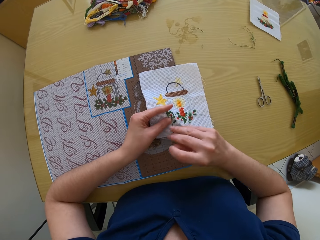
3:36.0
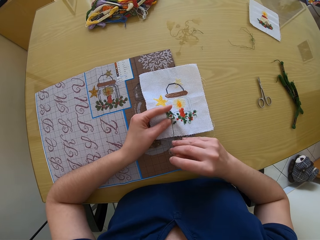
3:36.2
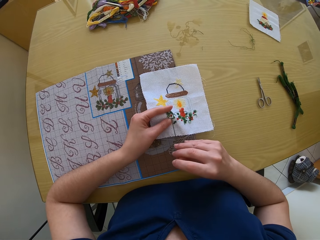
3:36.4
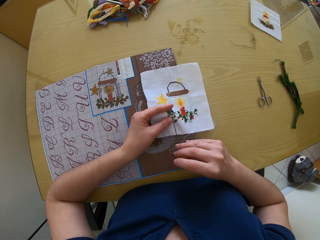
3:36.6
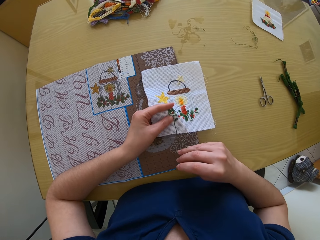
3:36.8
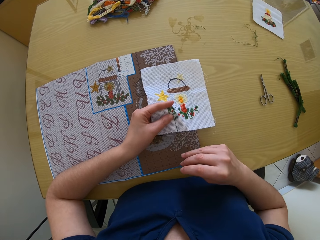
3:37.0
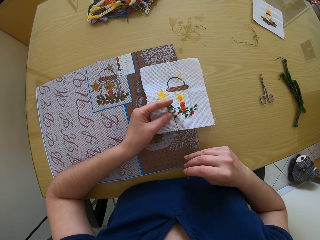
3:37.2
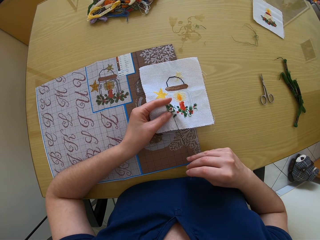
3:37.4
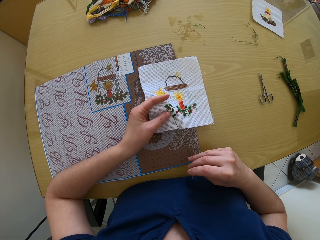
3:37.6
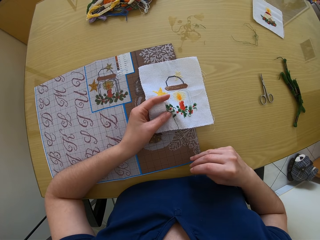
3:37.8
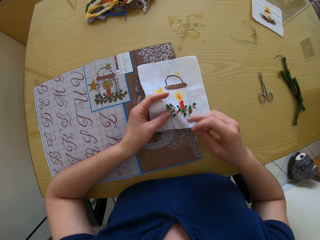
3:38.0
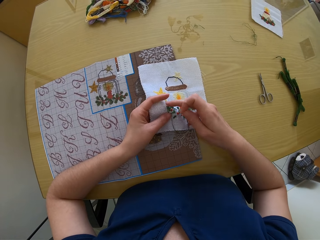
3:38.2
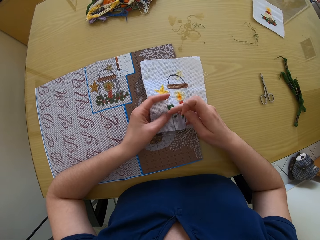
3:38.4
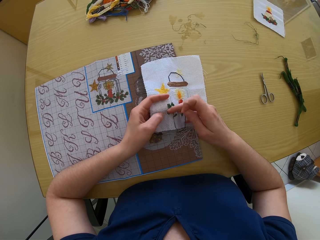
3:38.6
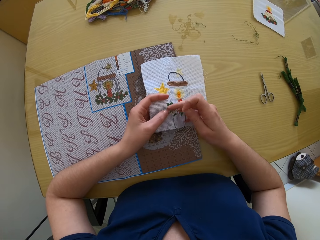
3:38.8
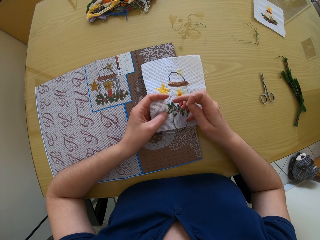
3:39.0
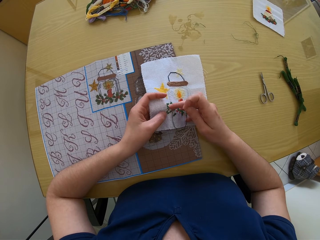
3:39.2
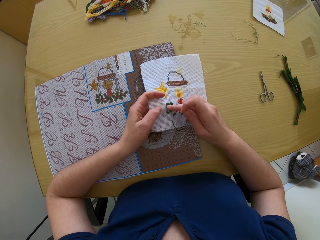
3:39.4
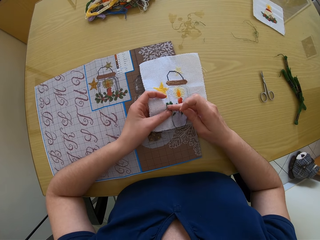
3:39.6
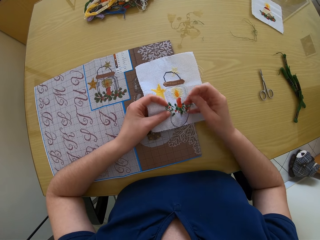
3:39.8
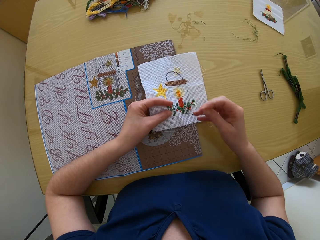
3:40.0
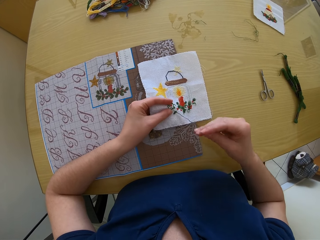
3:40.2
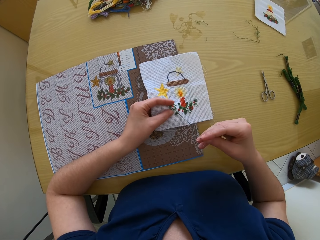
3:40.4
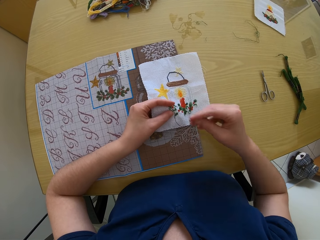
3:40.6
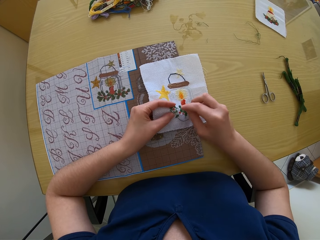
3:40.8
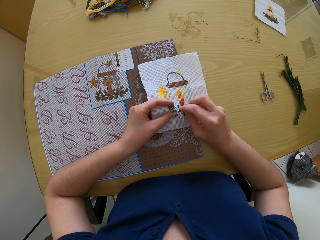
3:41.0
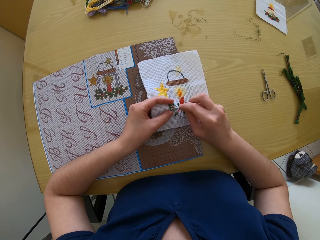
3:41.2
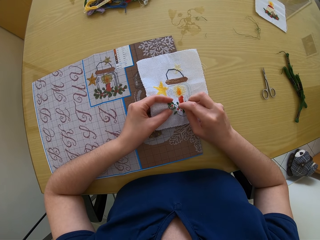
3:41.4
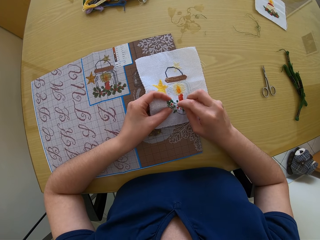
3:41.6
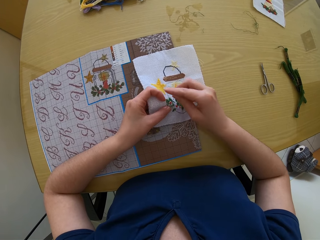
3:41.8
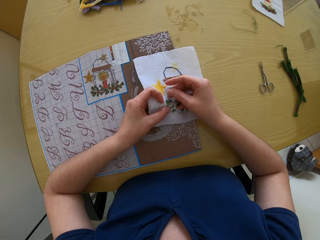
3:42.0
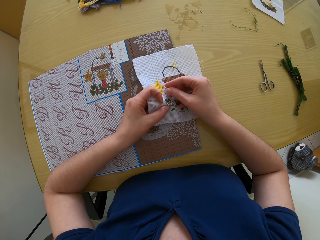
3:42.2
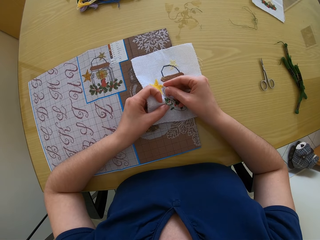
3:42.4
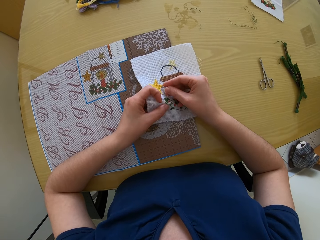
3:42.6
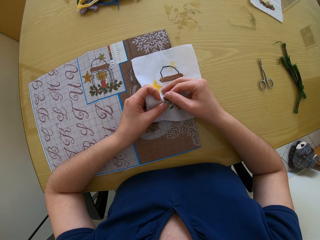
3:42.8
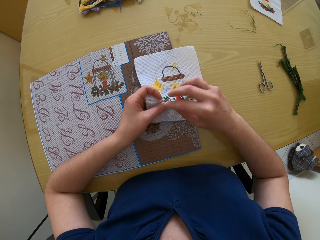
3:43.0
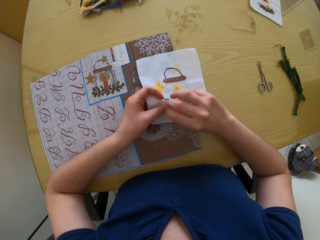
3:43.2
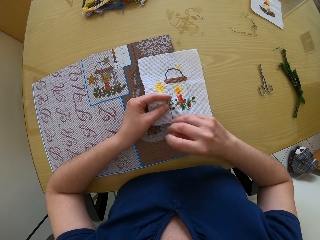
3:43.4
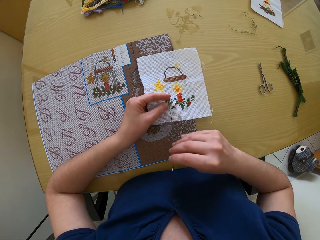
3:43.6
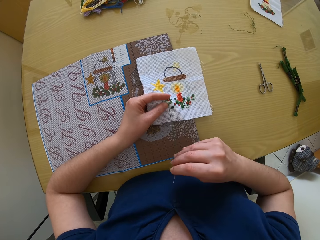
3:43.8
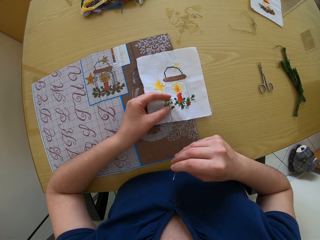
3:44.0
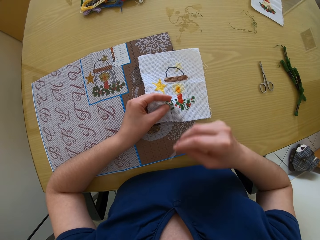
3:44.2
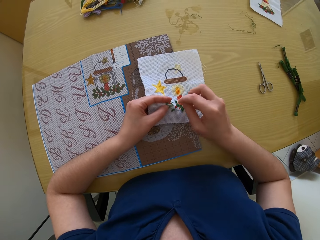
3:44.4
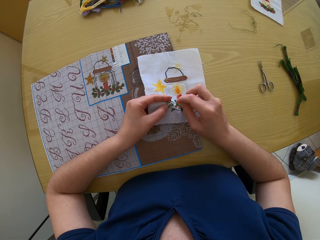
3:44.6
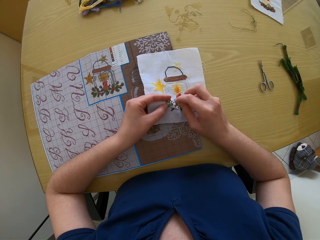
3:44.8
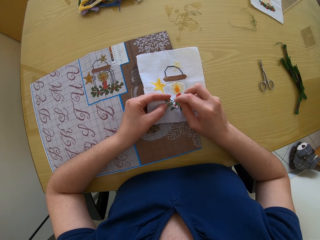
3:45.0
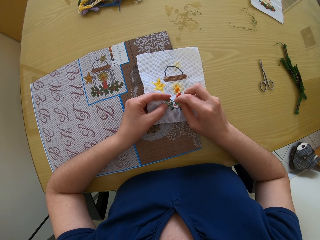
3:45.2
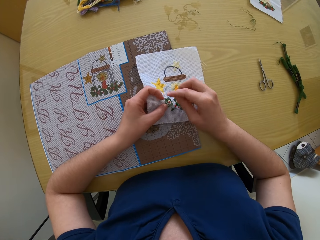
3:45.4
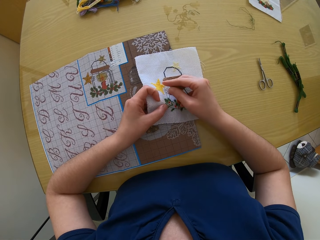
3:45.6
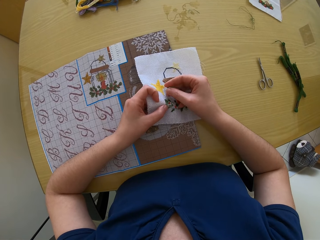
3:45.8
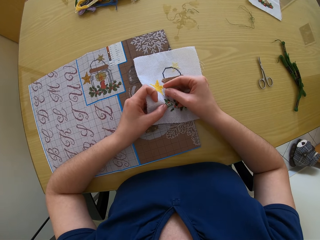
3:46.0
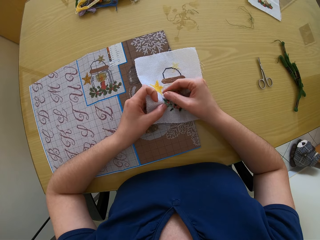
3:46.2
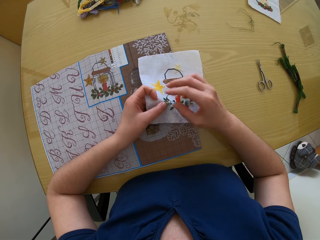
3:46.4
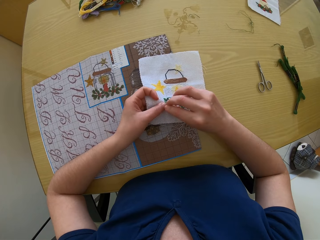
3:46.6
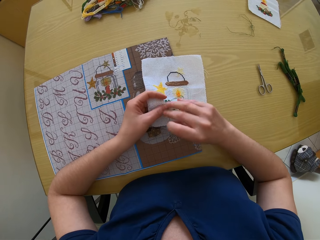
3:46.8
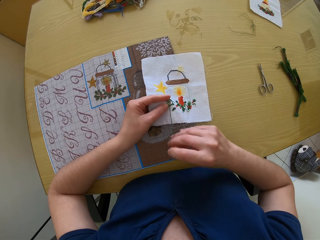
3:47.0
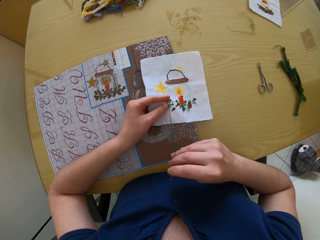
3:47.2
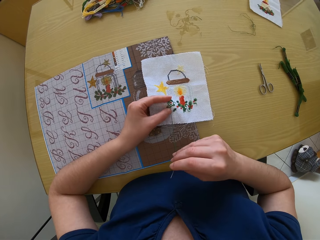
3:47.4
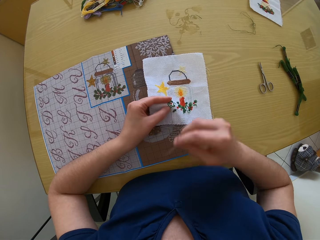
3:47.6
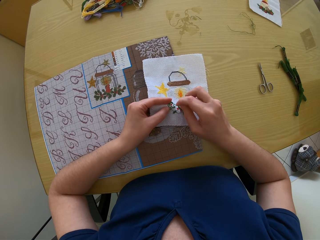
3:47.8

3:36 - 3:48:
The camera wearer pulls the thread. She holds the tip of the black embroidery thread on the piece of cloth with her left thumb. She stitches an embroidery design on the piece of cloth in her left hand with the needle in her right hand.

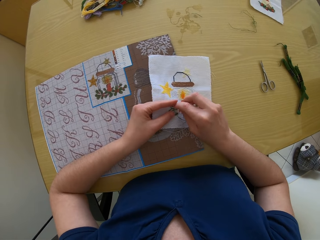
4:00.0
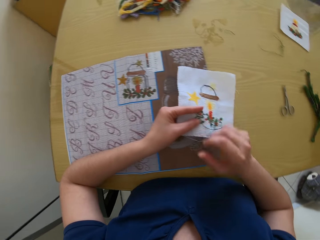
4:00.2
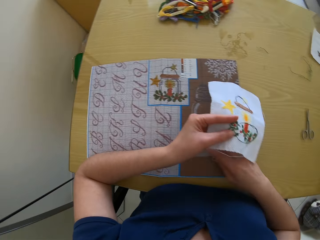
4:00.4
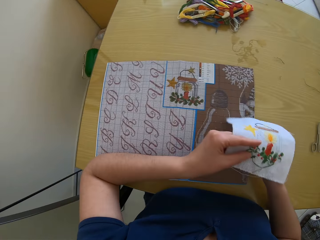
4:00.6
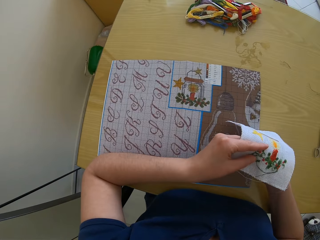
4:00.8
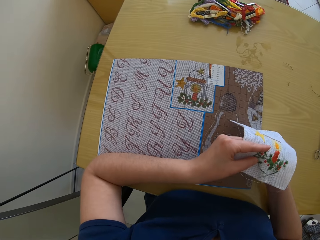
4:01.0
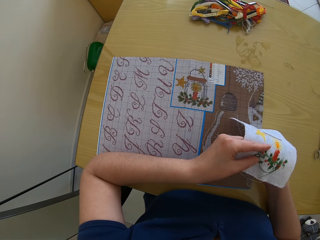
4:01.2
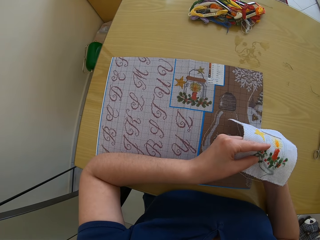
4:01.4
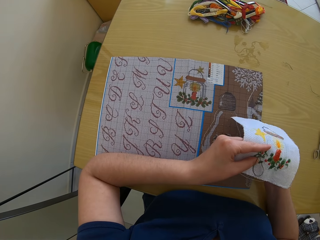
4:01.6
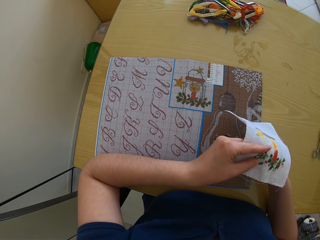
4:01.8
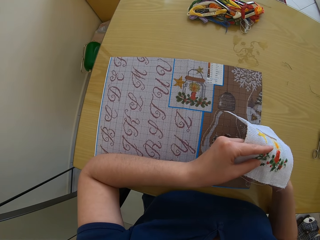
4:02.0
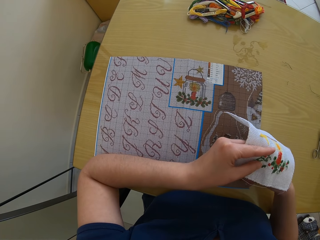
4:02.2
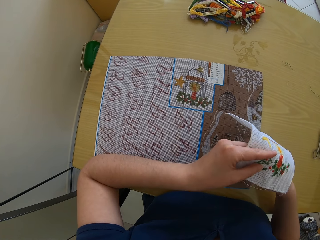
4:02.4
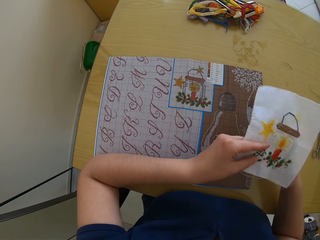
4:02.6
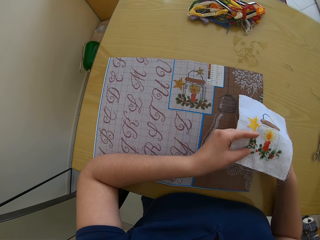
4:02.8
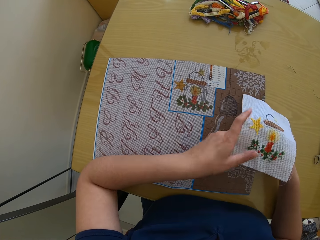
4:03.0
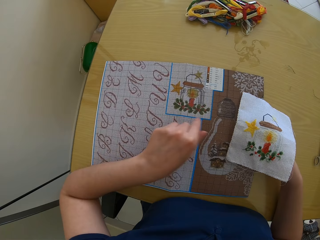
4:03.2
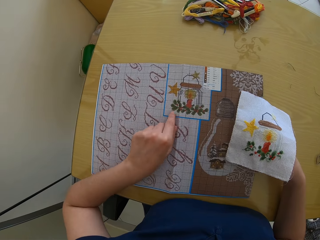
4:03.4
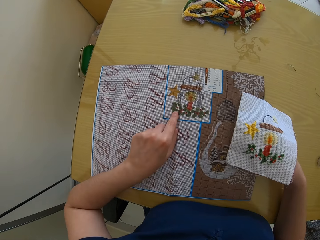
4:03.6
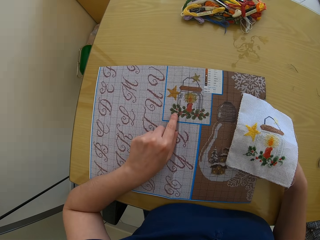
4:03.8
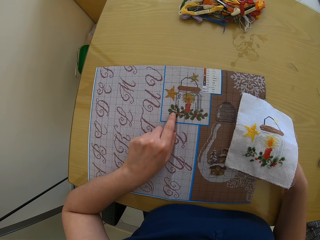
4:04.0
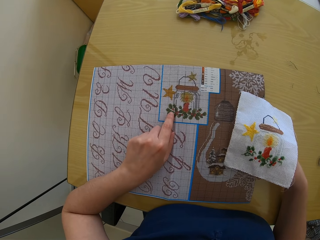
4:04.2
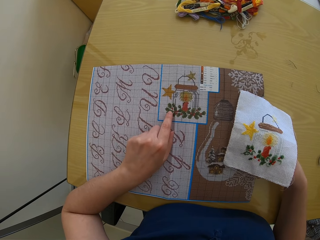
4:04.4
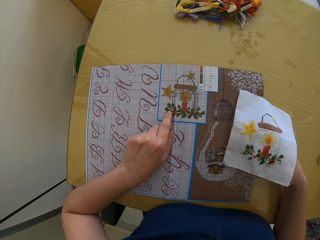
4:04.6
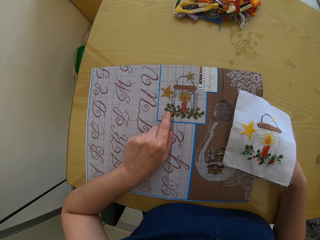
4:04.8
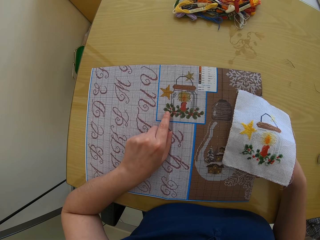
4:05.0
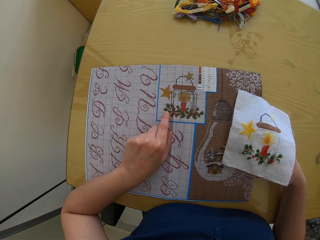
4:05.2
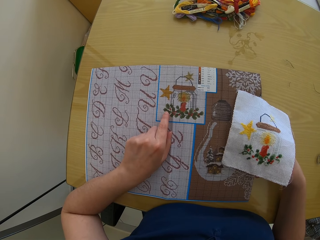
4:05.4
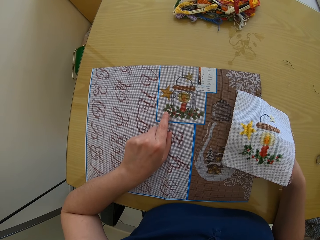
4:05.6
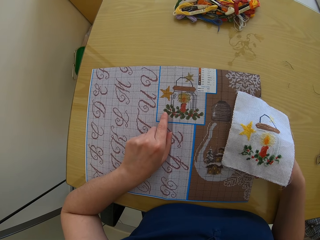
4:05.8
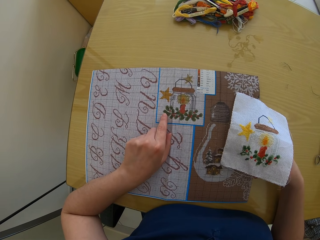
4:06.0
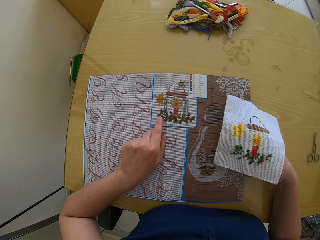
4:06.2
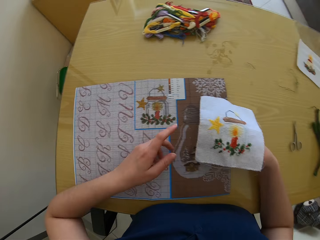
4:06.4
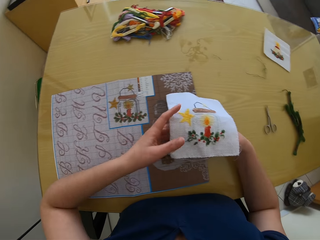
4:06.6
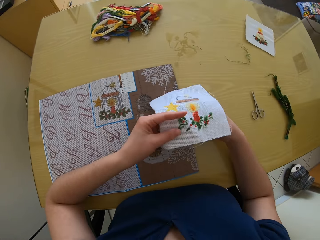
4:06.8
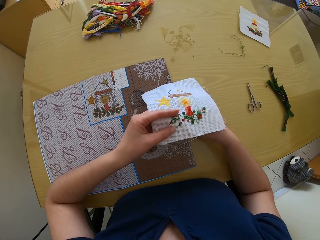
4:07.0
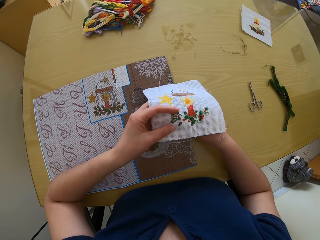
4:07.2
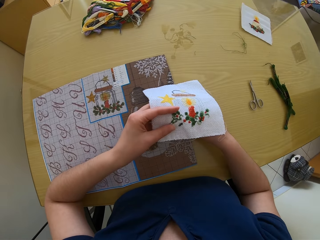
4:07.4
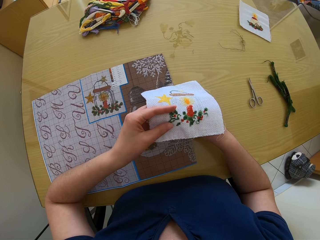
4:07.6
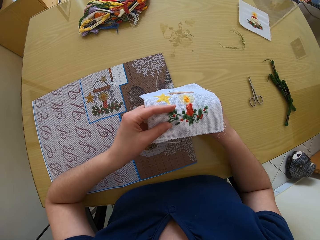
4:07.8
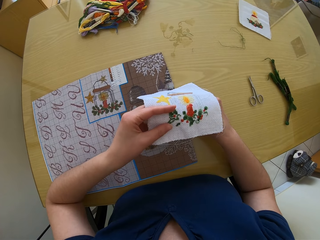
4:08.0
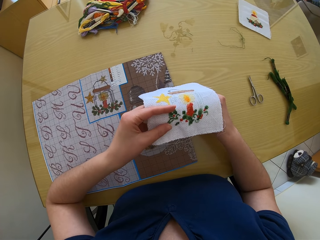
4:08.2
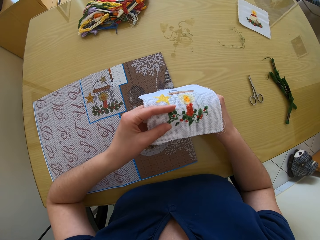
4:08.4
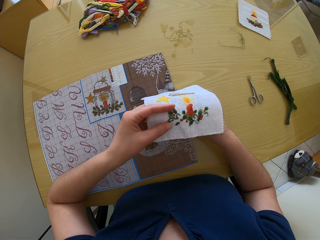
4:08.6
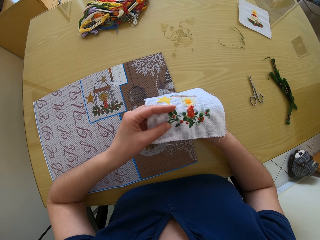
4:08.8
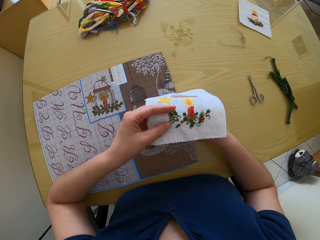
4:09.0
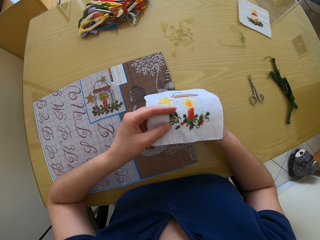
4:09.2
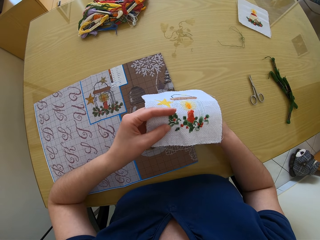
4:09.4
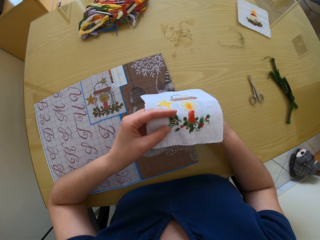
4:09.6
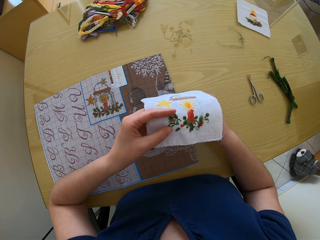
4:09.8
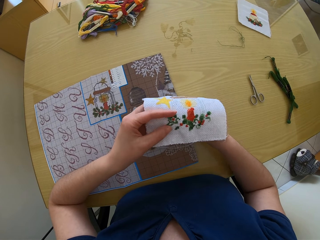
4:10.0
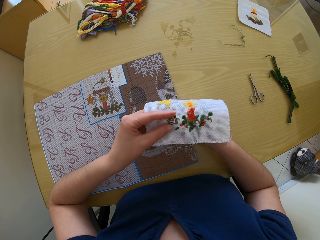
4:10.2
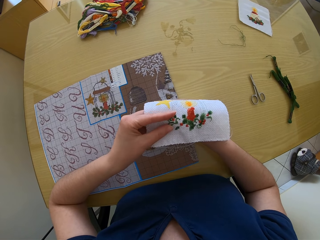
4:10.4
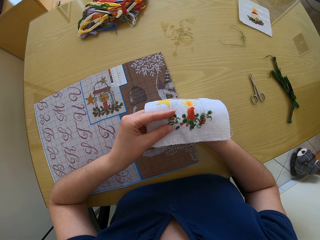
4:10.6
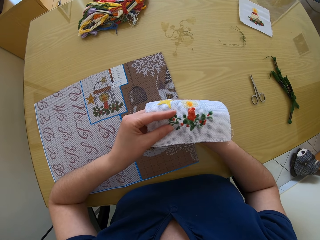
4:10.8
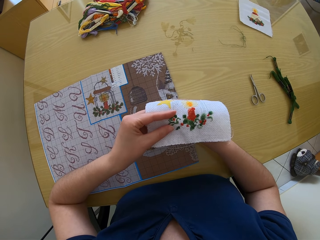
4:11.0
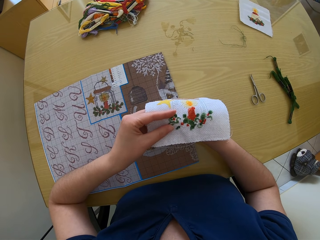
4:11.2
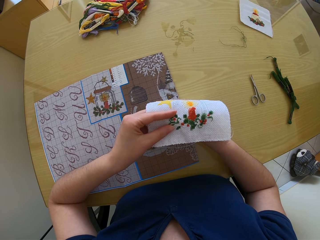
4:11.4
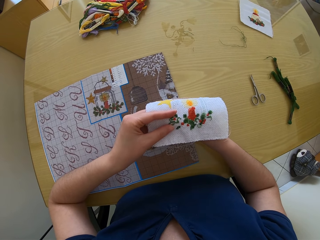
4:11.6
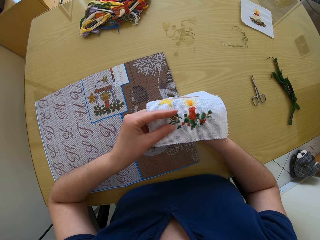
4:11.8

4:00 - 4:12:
The camera wearer glances at the cross stitch chart on the table. She lifts the cloth. She places her left index finger on the cross stitch chart on the table. She counts the stitches on the cross stitch chart on the table with her left index finger. She puts her left hand under the piece of cloth on the table. She stitches an embroidery design on the piece of cloth in her left hand with the needle in her right hand.
